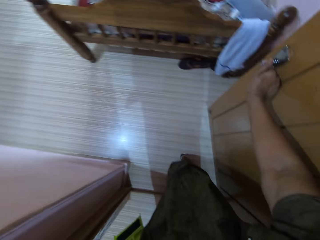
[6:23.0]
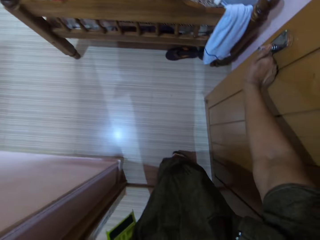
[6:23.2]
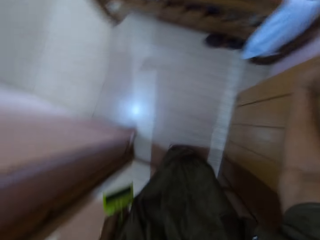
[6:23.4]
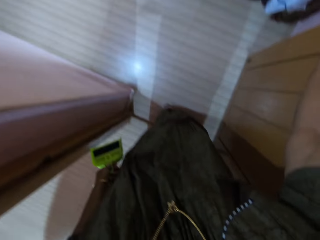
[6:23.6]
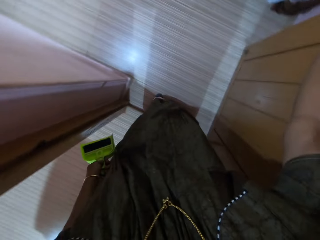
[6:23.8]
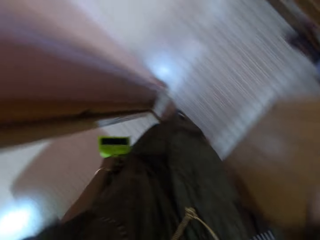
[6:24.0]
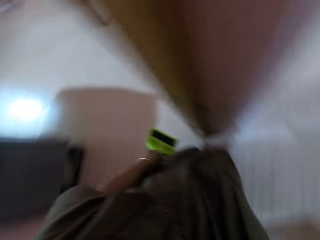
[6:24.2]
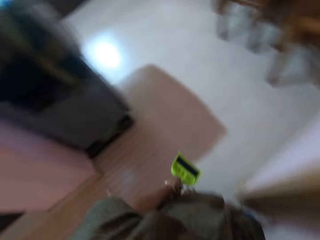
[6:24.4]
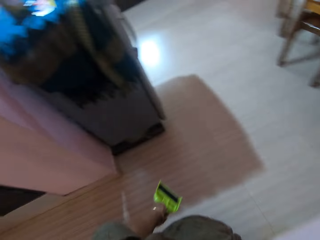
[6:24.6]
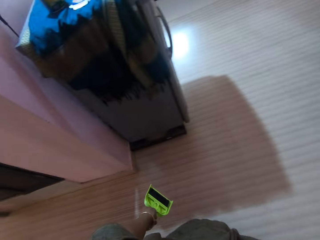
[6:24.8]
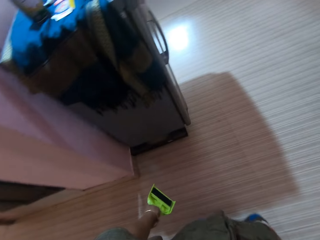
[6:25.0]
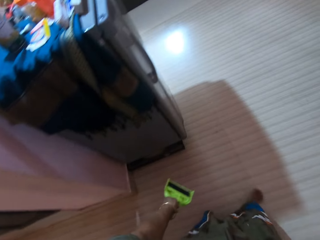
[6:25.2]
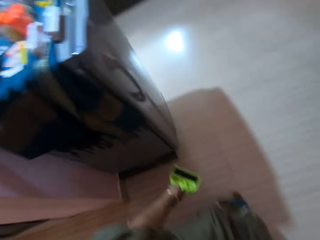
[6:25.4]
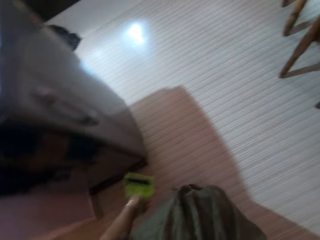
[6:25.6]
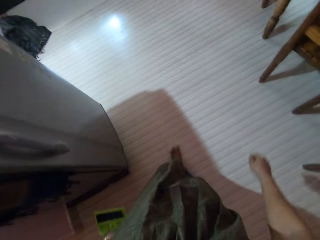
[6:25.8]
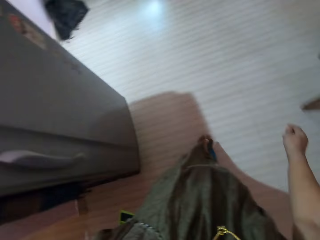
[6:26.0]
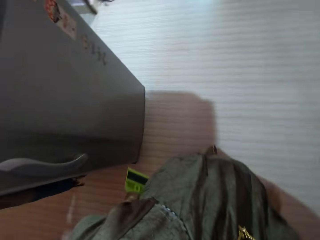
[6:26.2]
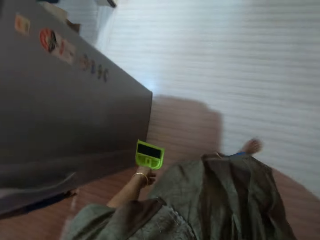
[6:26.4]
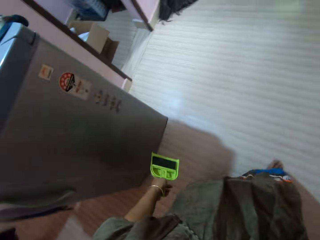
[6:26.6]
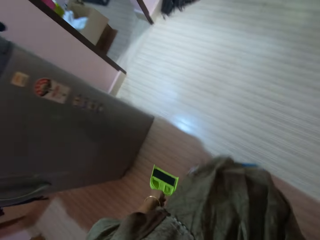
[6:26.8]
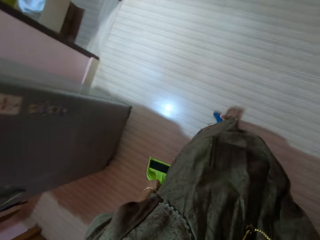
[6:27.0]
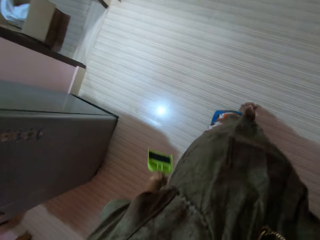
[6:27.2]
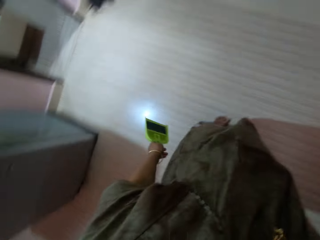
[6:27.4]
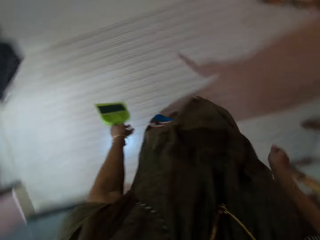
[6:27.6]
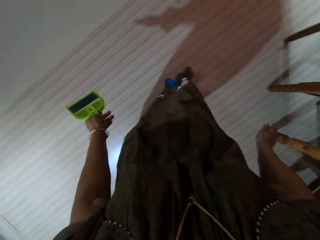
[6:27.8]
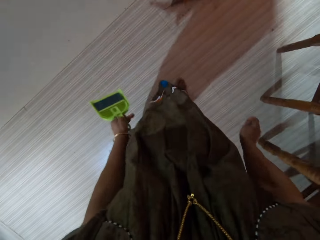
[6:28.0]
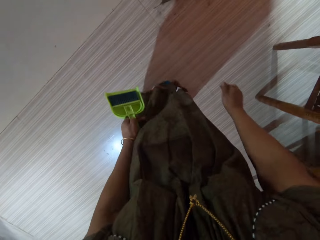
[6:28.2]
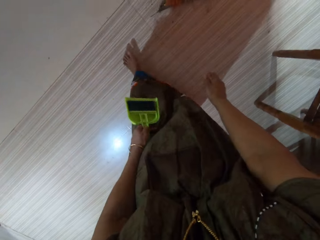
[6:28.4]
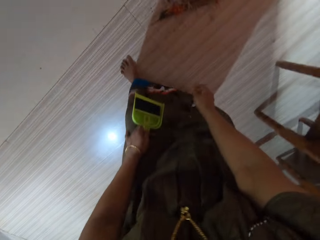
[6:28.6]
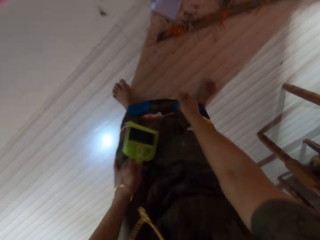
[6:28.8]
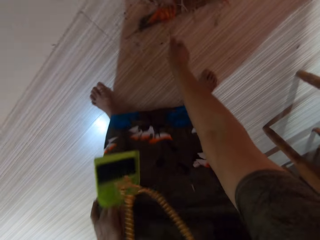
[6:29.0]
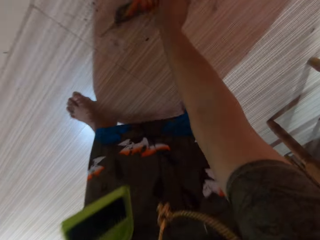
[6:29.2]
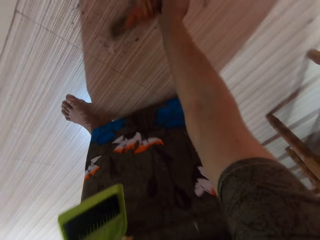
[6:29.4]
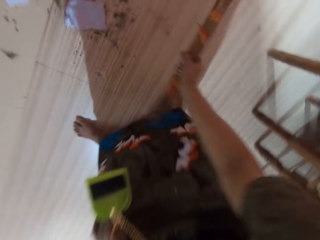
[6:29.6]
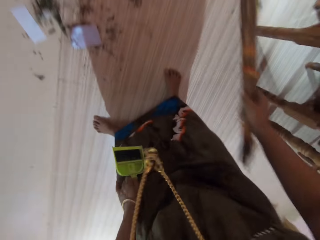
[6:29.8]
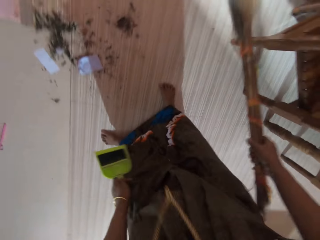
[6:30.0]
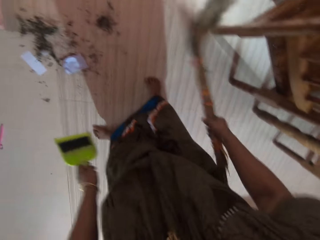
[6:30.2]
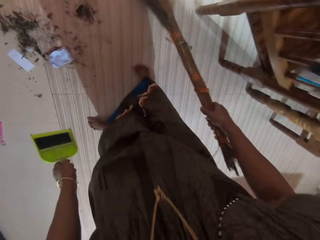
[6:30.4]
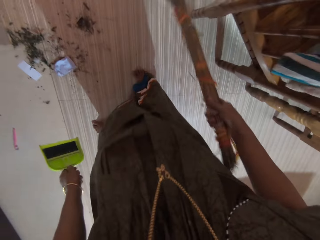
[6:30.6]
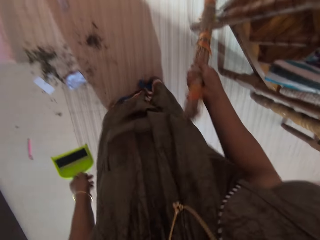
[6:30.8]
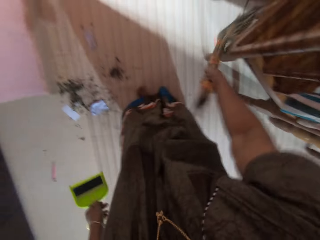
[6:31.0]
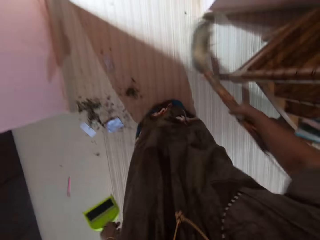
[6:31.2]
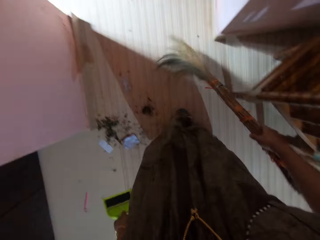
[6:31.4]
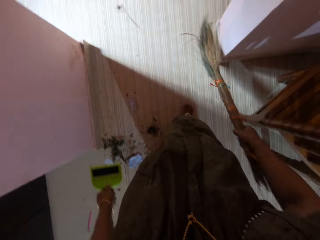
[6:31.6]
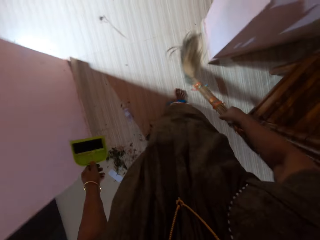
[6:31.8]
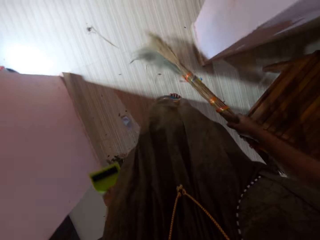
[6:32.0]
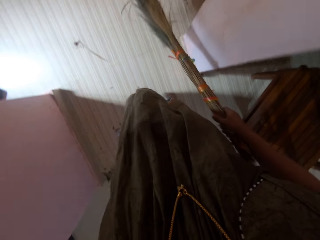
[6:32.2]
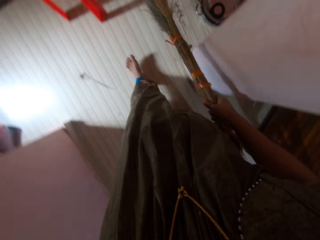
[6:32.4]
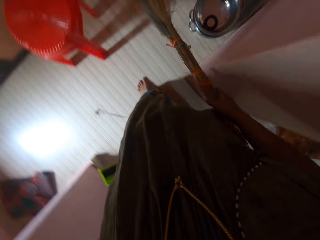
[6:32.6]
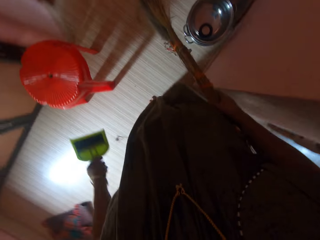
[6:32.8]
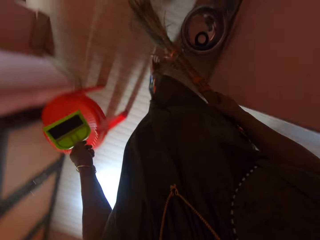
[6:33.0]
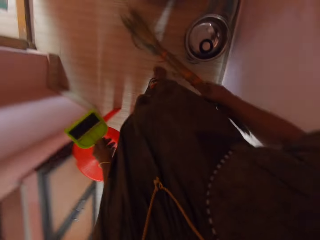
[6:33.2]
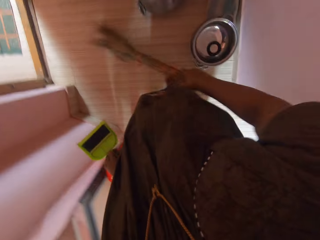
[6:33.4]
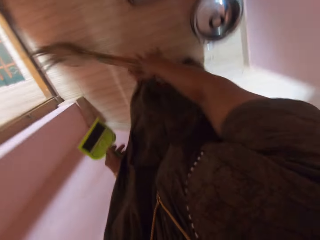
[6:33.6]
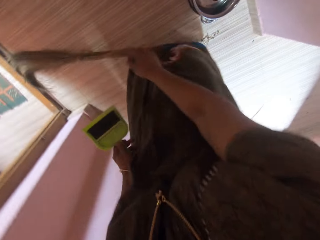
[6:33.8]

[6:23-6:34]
The camera wearer turns around. They walk in the other room. They walk to the dining table. They pick up a broom from the floor. They sweep the floor with the broom.

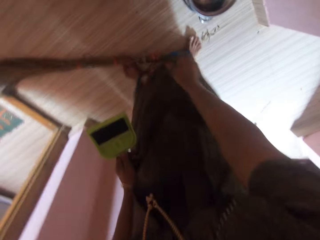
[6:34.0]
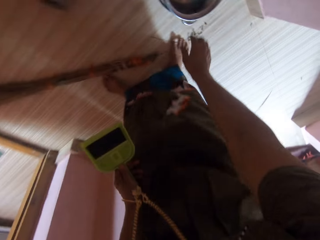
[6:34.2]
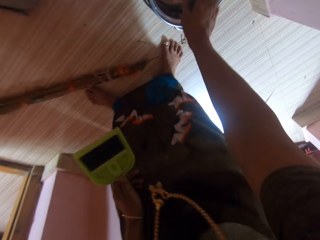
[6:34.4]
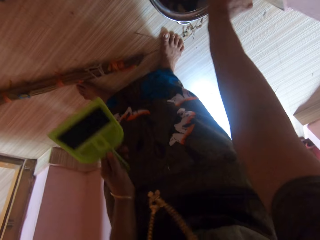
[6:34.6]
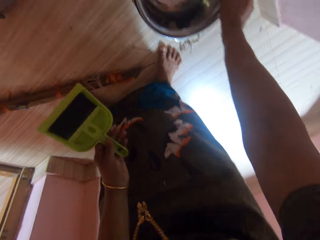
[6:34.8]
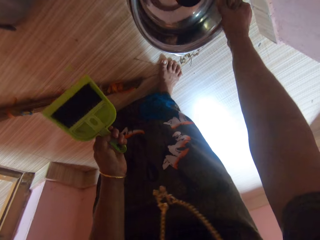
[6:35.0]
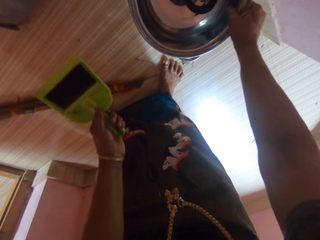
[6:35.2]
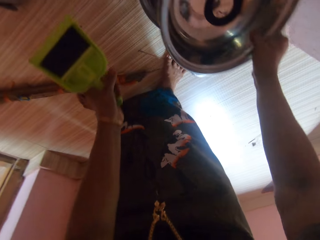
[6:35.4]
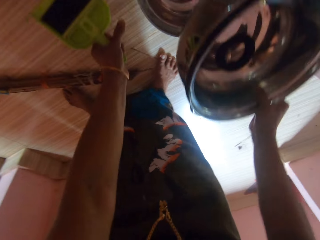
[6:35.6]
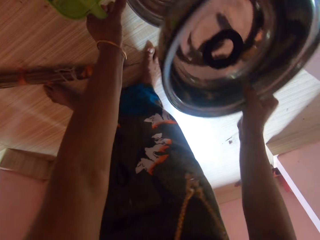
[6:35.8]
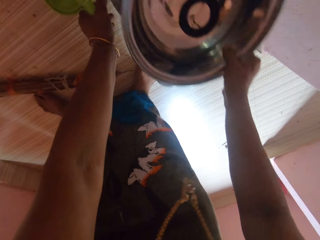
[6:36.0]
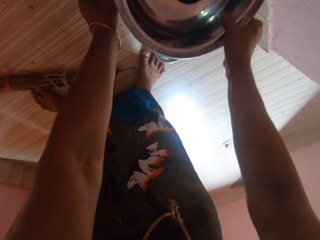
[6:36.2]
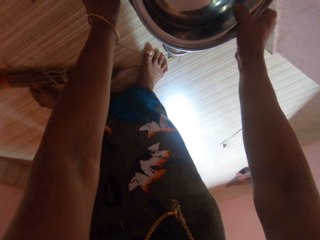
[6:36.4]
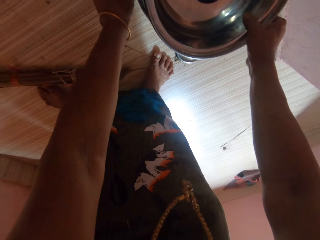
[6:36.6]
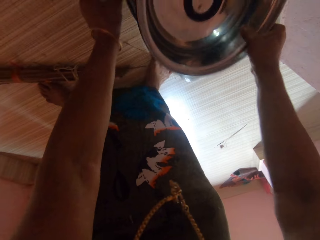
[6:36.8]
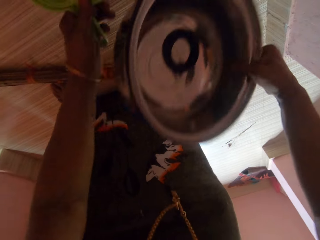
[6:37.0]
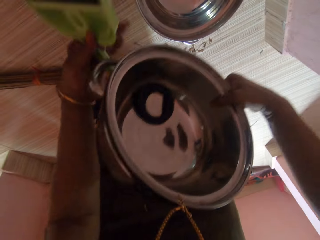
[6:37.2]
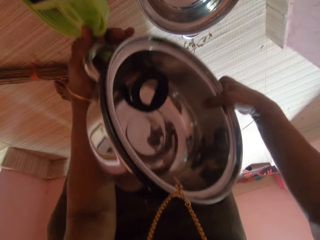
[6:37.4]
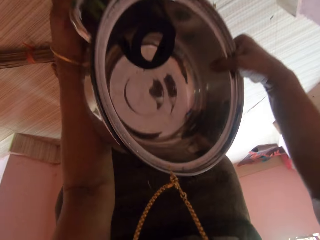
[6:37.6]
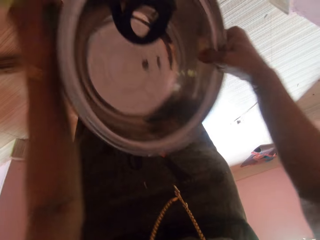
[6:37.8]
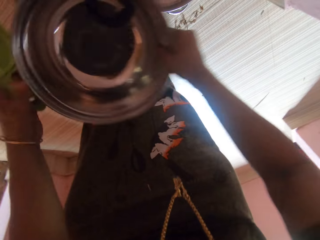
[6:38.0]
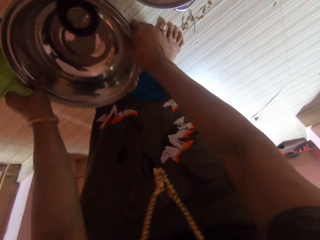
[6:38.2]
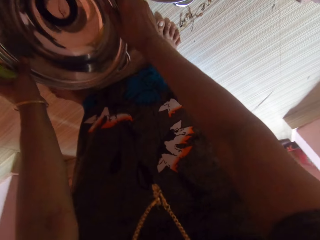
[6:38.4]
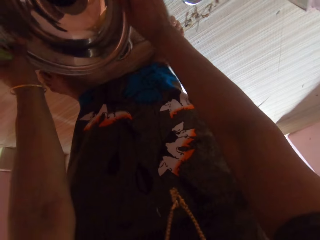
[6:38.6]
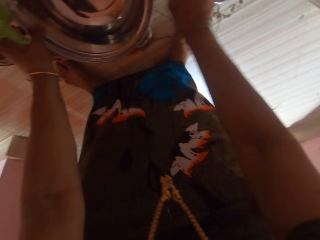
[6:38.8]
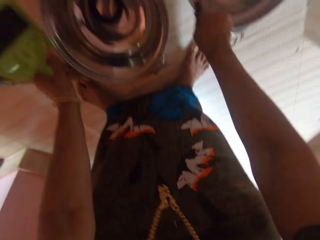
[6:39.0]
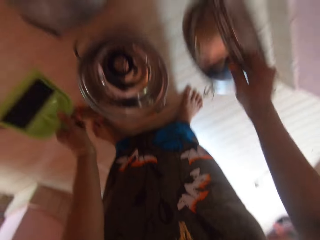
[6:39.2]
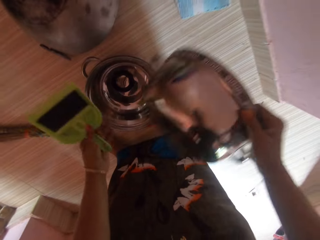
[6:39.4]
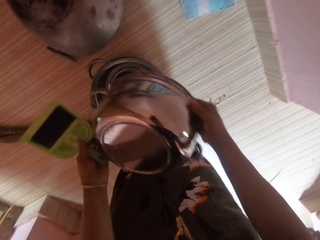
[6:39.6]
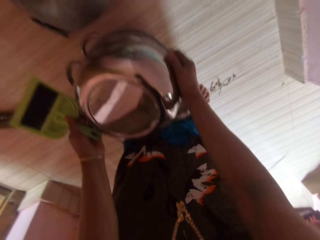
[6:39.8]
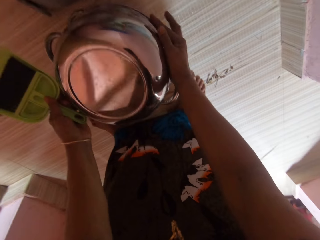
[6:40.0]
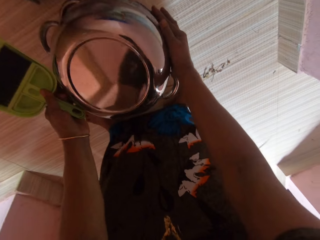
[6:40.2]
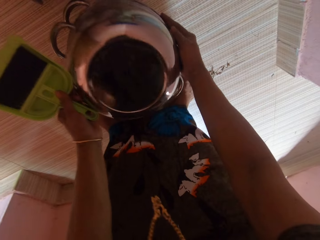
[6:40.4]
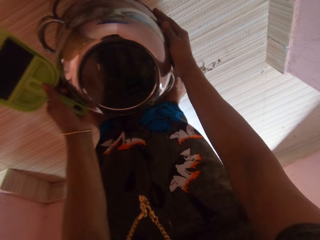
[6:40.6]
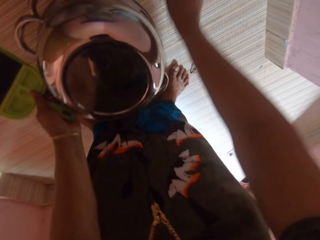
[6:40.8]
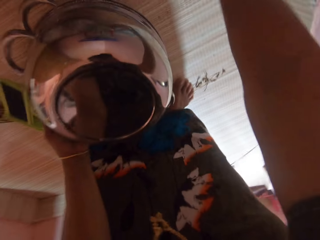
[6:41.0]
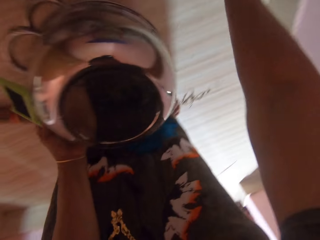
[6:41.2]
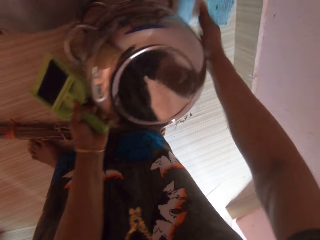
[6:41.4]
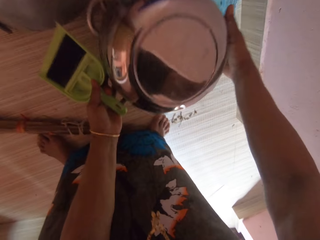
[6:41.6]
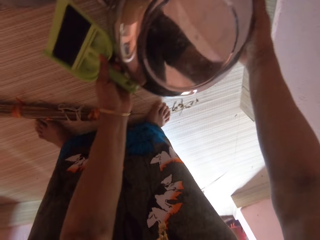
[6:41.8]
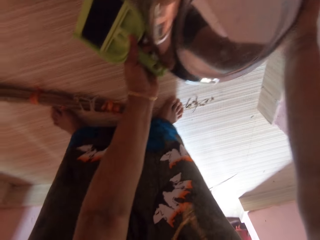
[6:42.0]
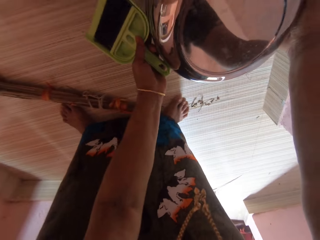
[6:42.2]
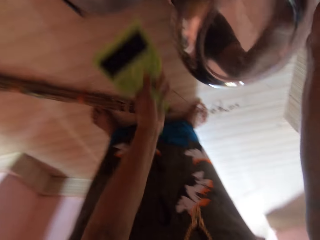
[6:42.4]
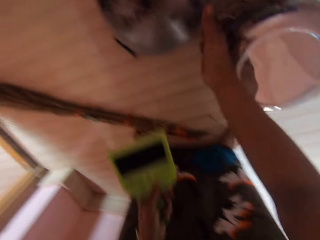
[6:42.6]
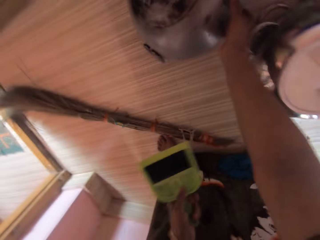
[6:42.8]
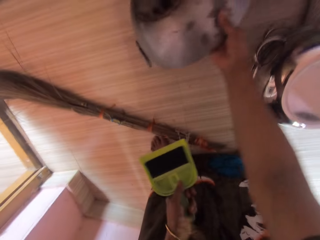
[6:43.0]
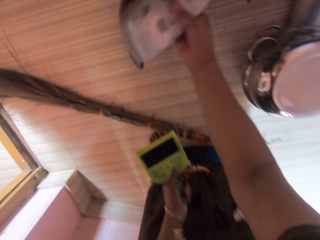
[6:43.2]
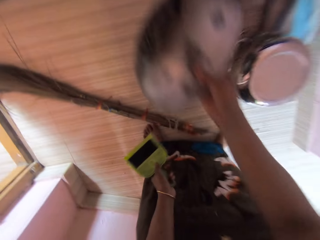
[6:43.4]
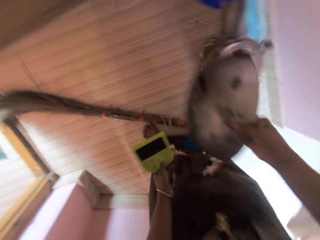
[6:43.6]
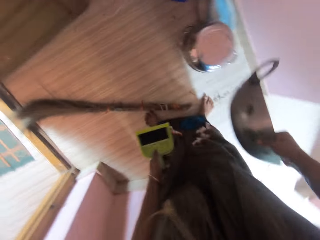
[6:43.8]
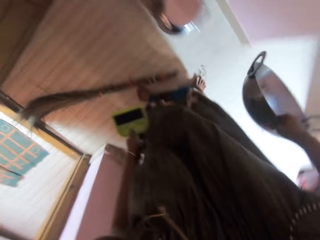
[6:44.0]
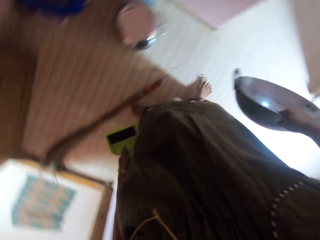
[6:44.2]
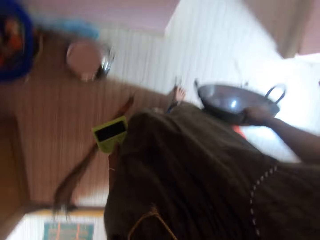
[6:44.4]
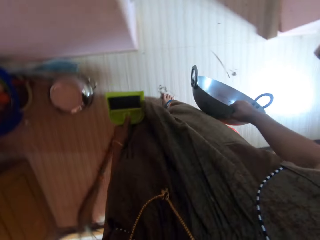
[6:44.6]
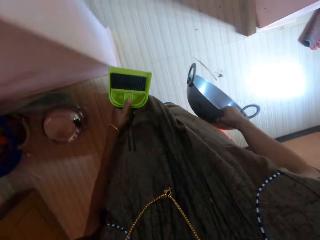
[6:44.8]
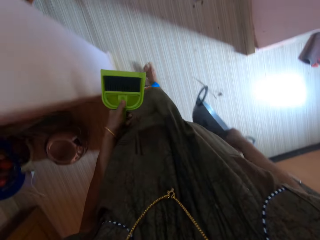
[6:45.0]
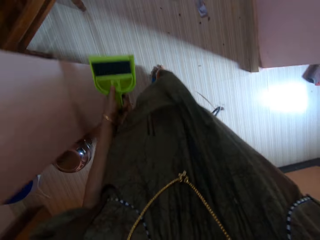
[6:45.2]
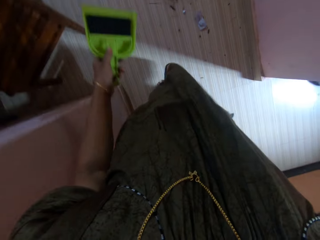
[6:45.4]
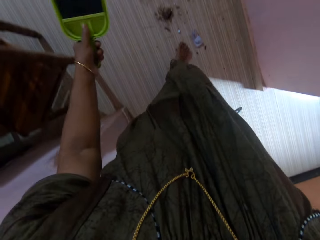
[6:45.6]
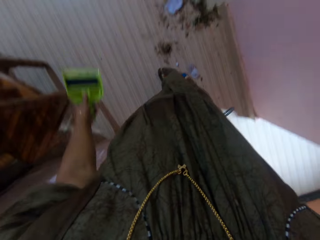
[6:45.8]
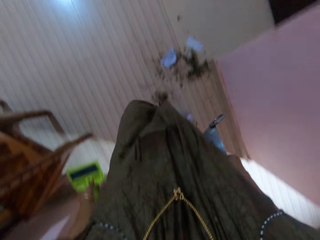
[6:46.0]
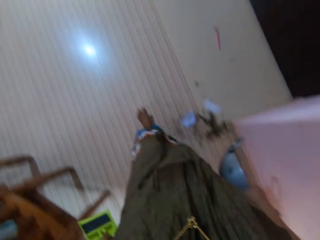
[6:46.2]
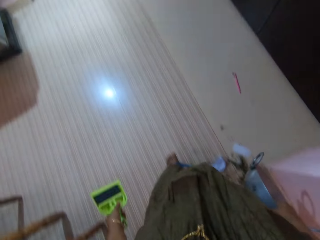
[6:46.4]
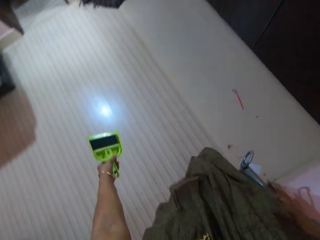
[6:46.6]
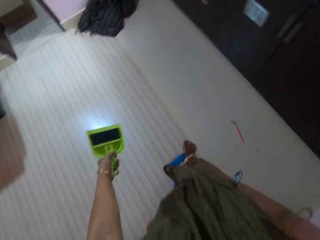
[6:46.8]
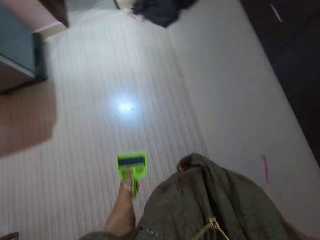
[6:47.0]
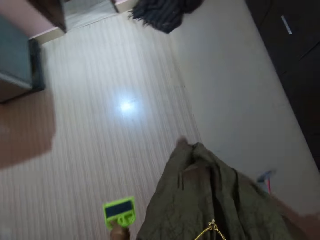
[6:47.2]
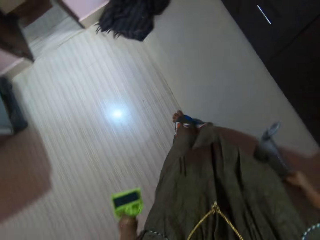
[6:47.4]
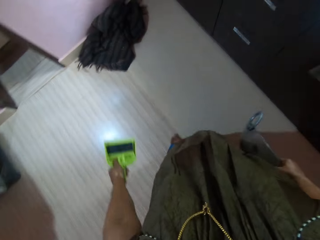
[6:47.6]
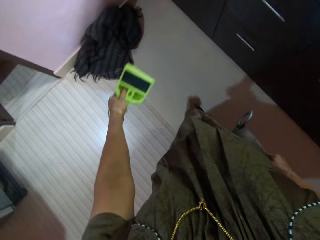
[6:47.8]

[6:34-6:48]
The camera wearer drops the broom on the floor. They remove a pot from the top of another pot on the floor. They hold the cooking pots. They drop the pot on the floor. They pick up another pot from the floor. They place the other cooking pot on the other cooking pot. They hold the cooking pots. They turn the pot on top of another pot. They pick up another cooking pot from the floor. They walk carrying the cooking pot towards a cupboard.
